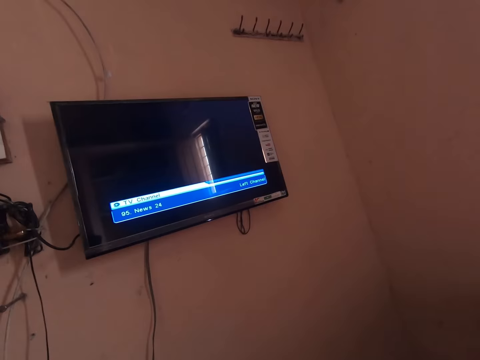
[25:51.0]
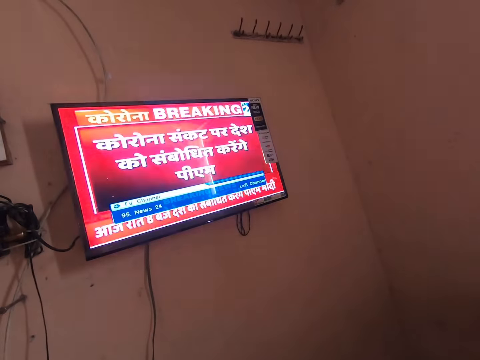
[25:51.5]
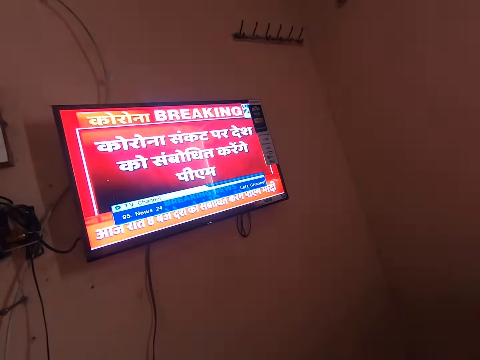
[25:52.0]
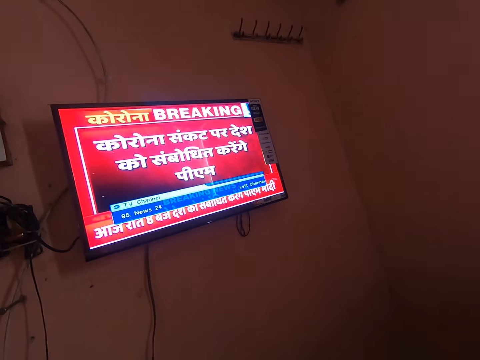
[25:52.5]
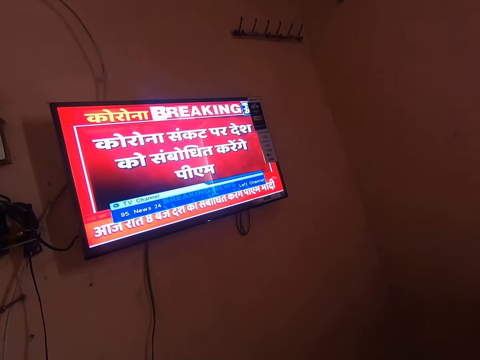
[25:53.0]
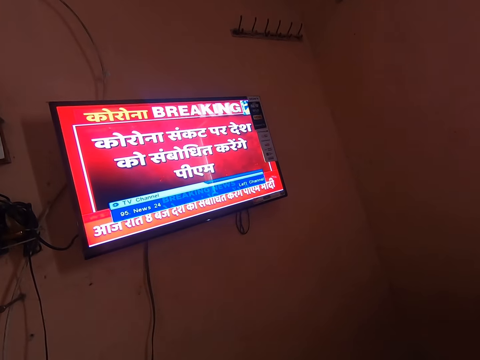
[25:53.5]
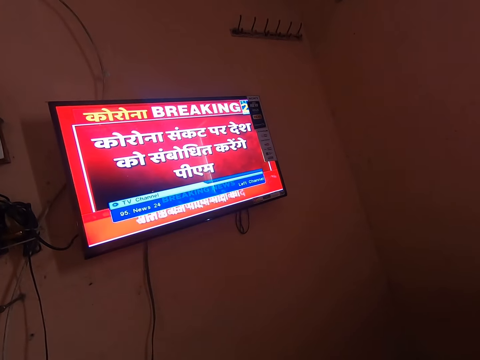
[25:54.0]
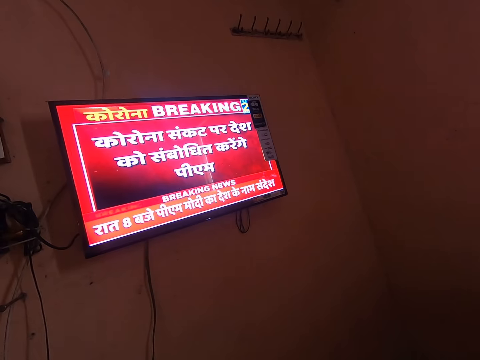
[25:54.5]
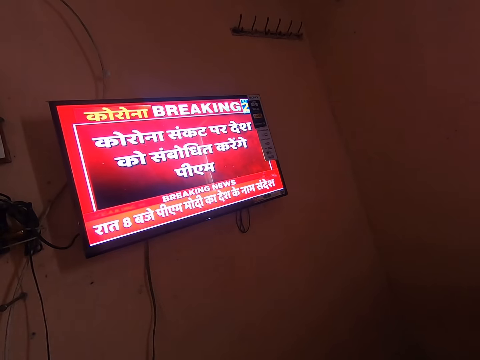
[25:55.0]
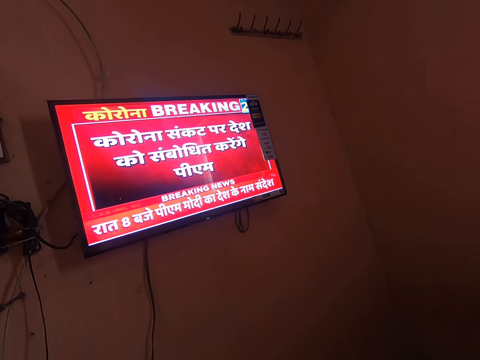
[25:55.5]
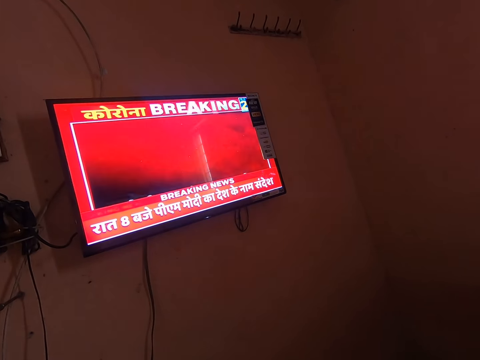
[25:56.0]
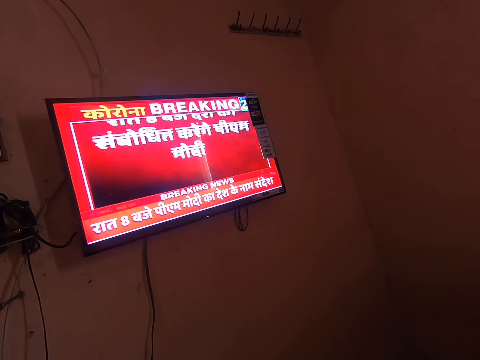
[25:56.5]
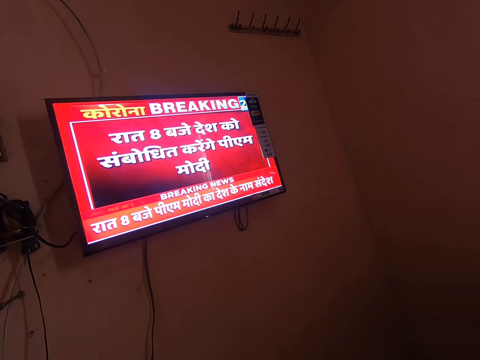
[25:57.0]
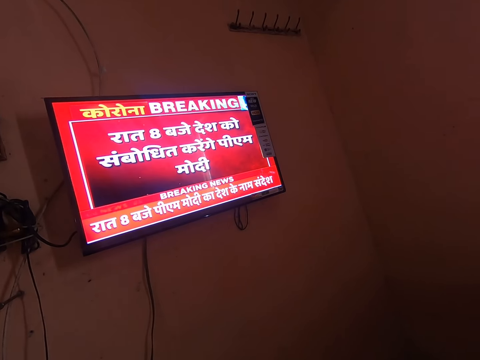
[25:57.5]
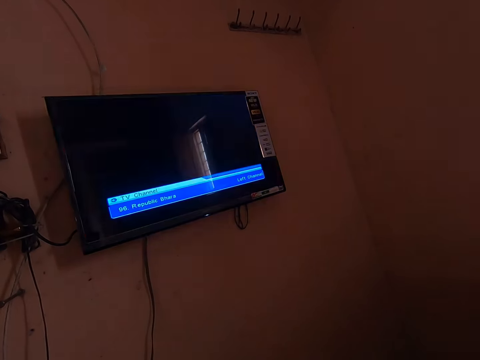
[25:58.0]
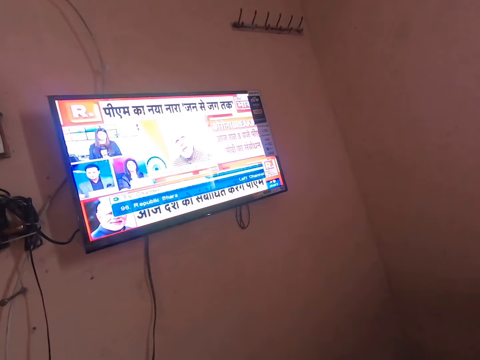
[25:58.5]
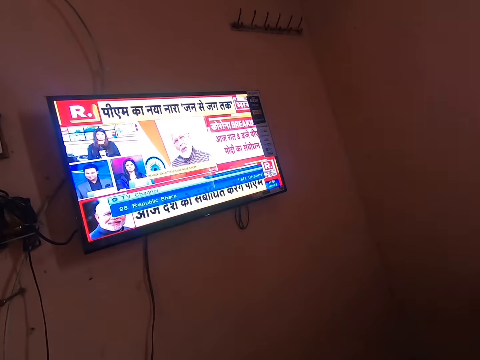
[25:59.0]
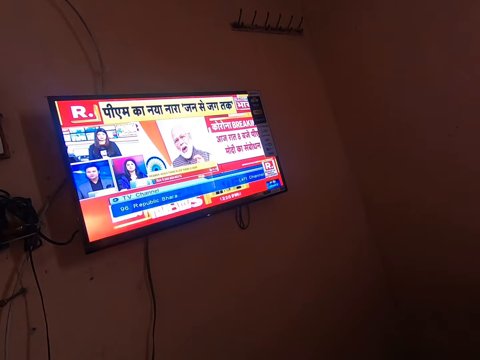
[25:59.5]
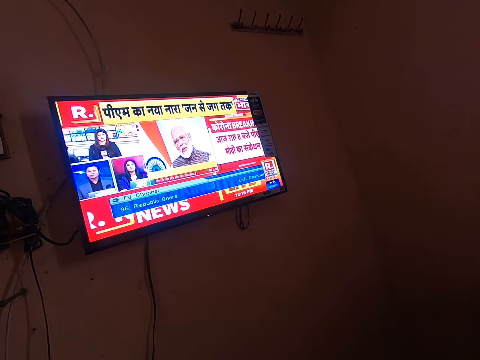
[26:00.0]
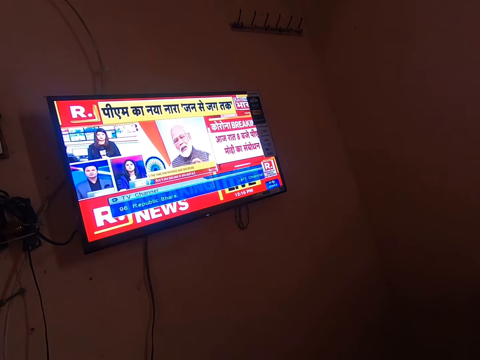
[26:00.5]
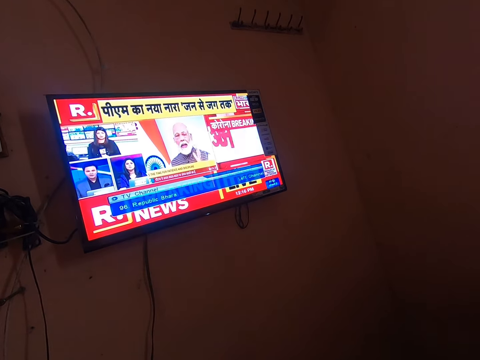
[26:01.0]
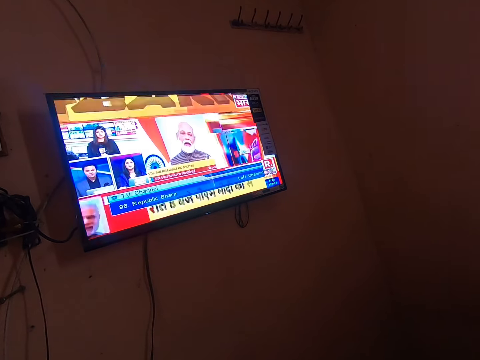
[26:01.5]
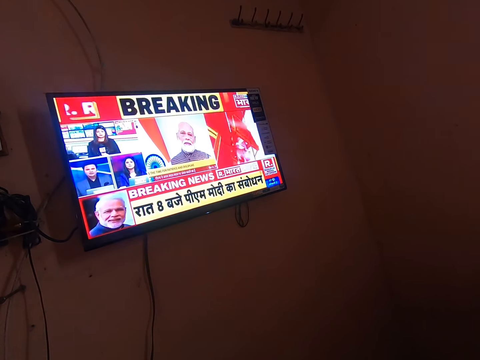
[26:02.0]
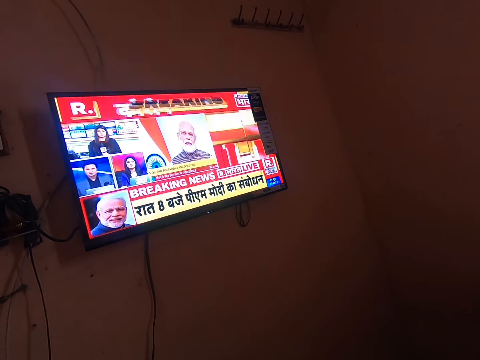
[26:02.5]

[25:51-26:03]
The camera wearer switches the channel. They switch the channel again.

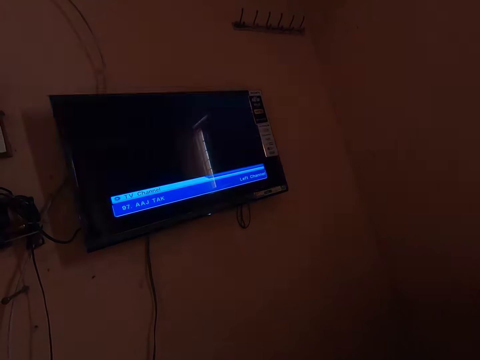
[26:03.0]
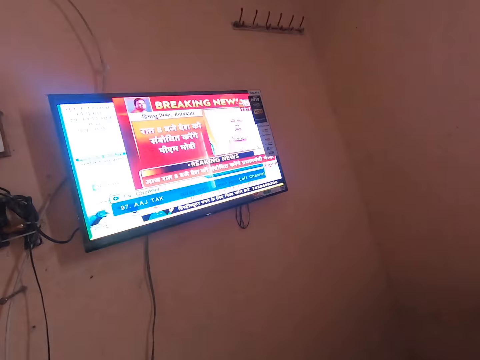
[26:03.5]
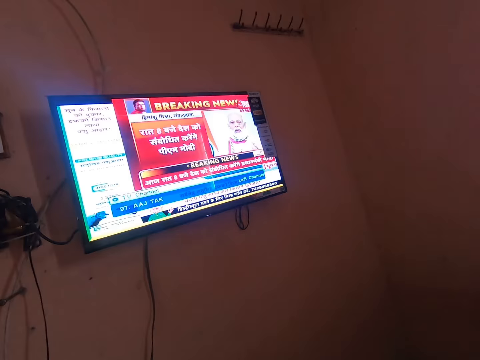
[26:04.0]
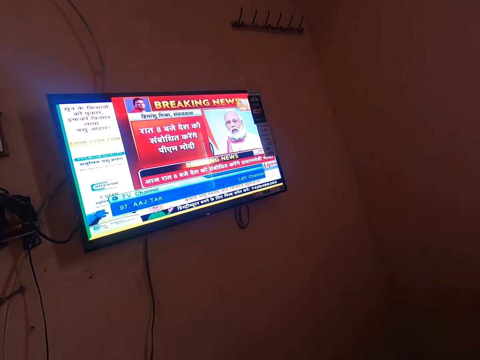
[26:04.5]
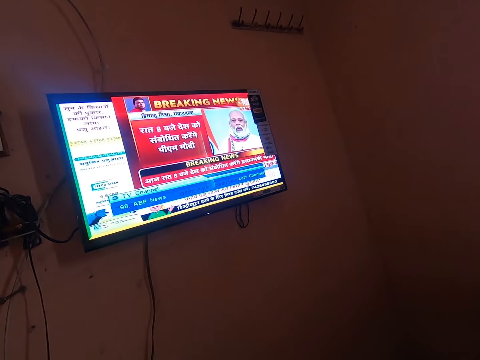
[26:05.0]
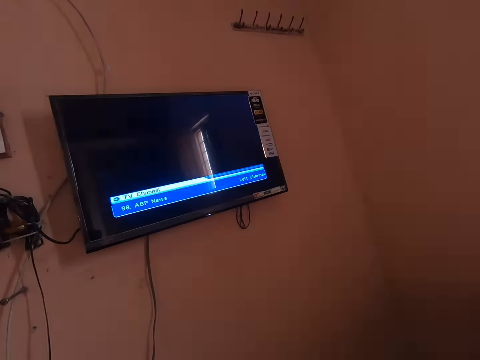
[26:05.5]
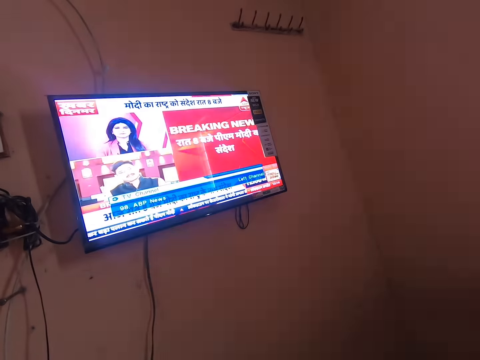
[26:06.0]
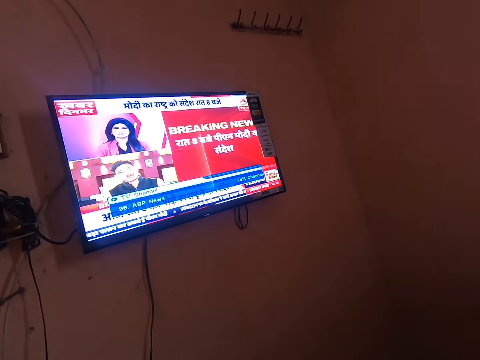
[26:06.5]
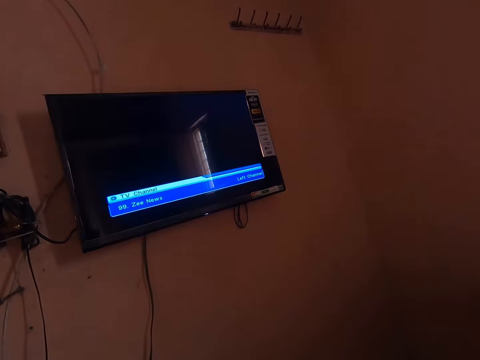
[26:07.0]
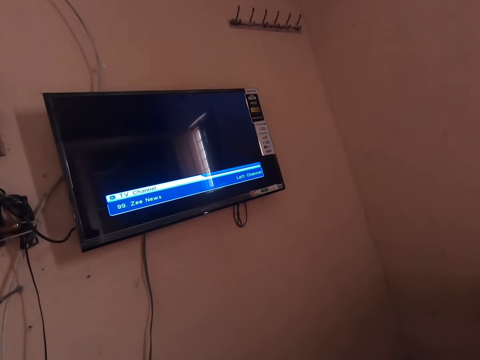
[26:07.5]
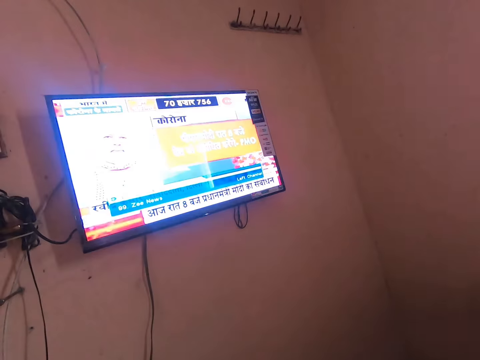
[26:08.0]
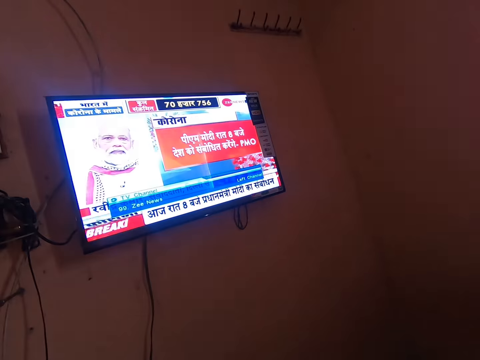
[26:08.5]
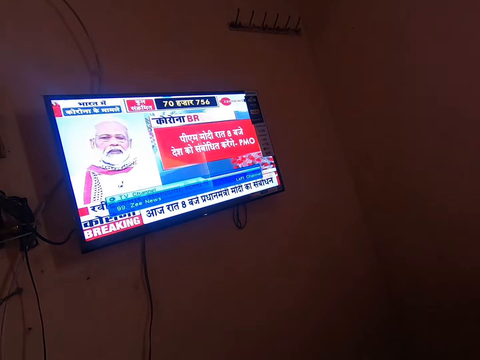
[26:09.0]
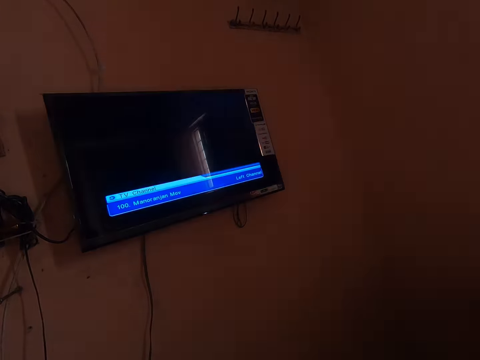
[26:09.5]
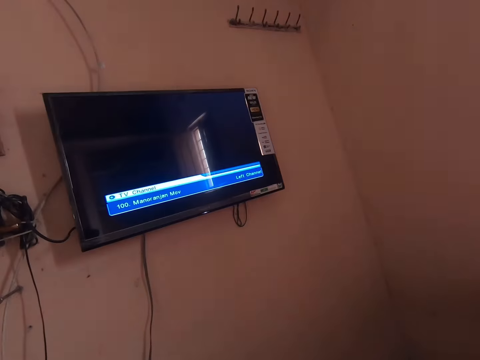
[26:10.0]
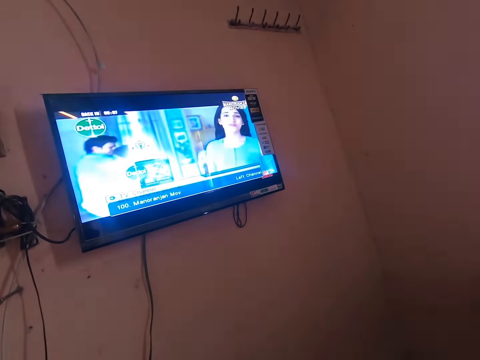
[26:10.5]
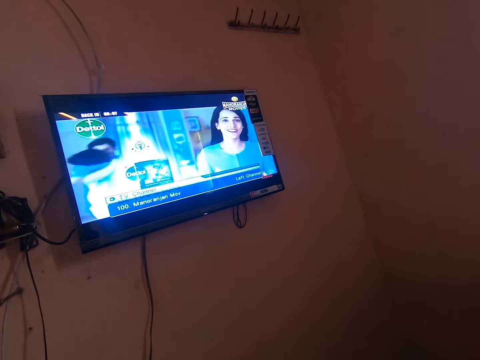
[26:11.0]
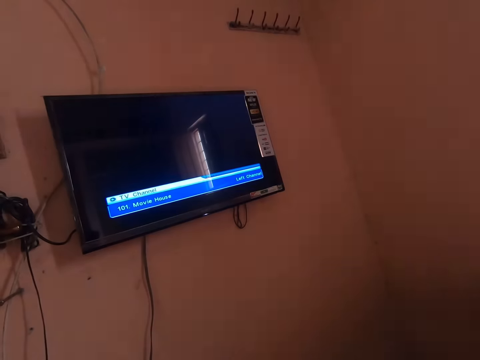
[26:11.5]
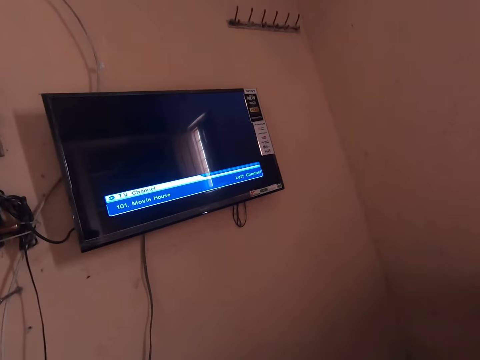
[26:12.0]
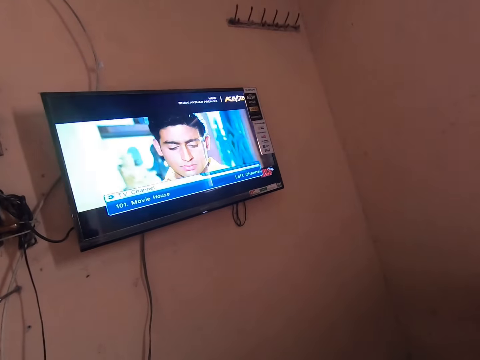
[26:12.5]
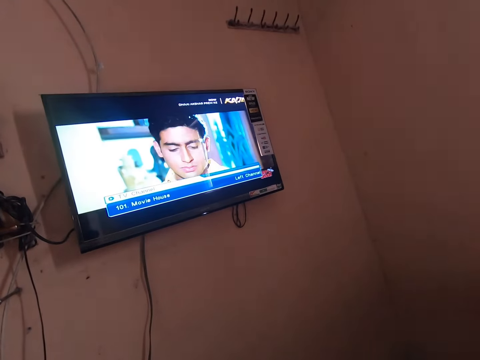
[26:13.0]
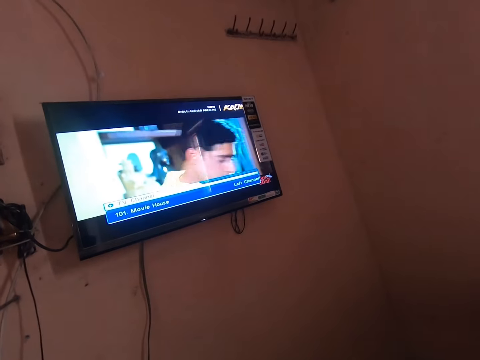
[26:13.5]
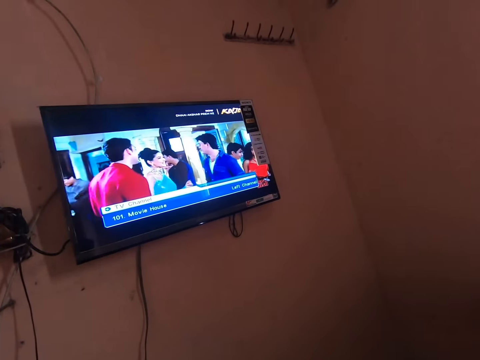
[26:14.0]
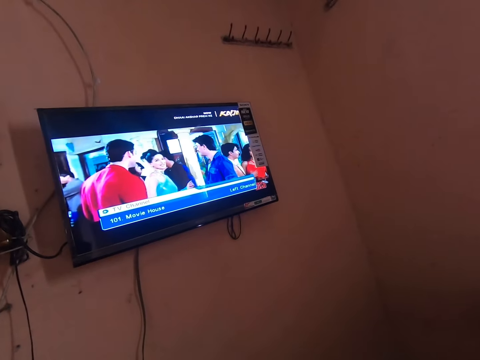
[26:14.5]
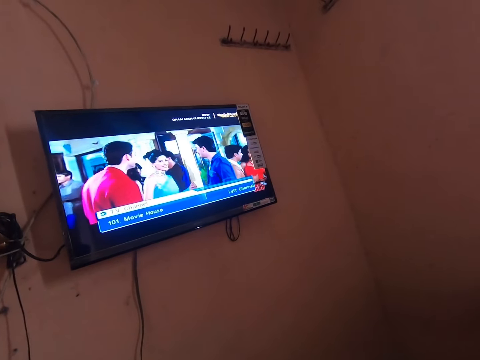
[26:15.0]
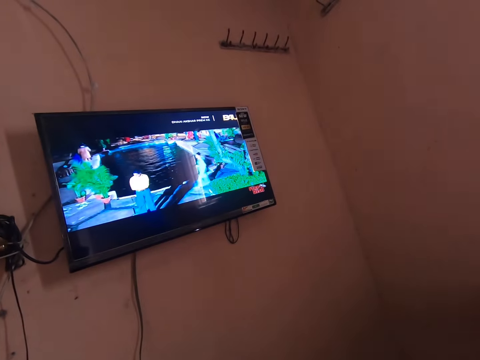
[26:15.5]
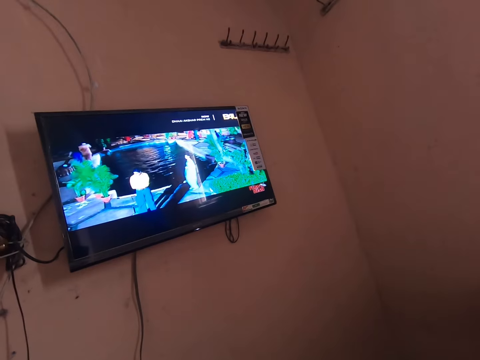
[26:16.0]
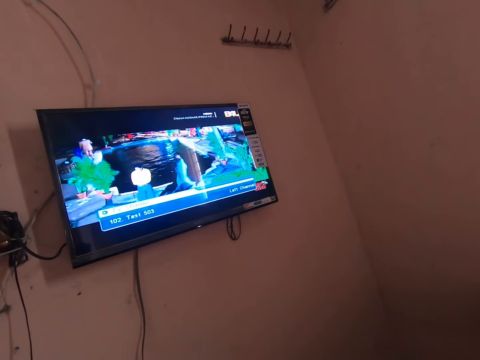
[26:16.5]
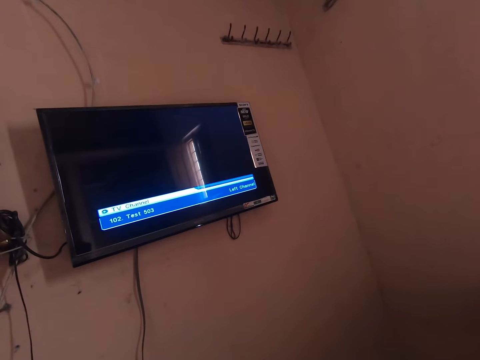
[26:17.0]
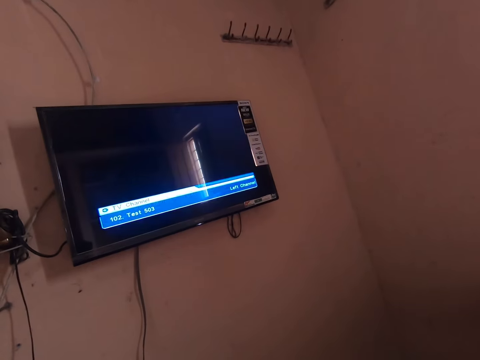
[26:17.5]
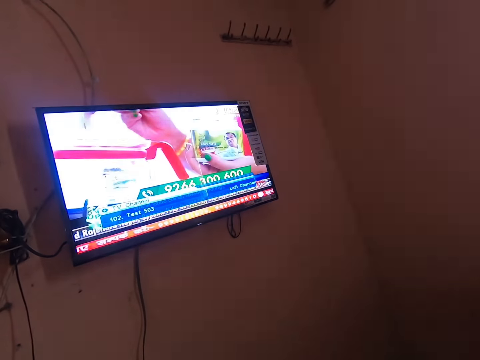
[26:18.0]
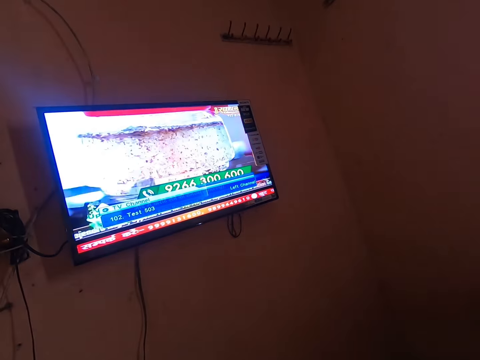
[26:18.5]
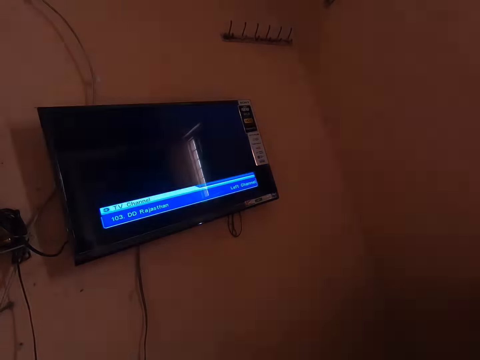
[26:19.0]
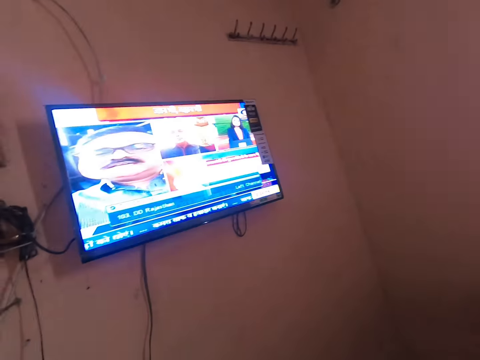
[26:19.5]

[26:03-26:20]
The camera wearer switches the channel repeatedly.
